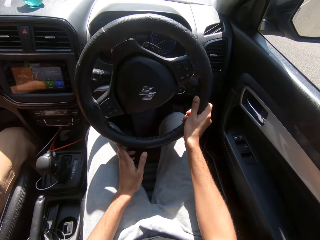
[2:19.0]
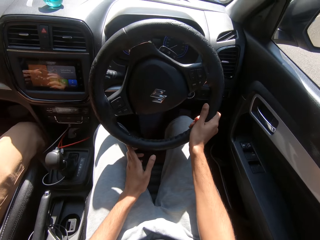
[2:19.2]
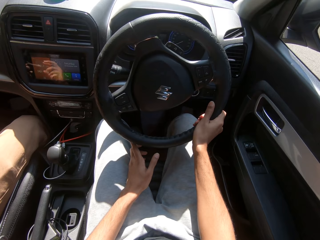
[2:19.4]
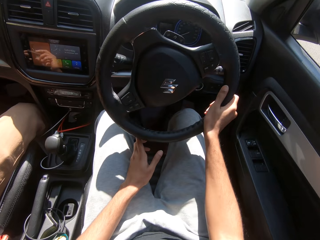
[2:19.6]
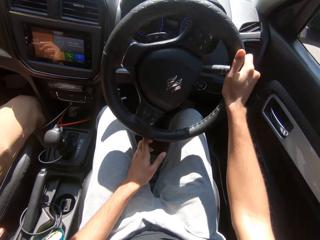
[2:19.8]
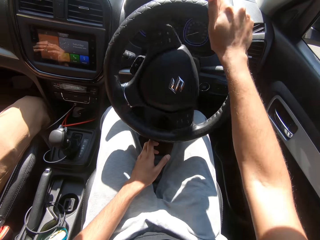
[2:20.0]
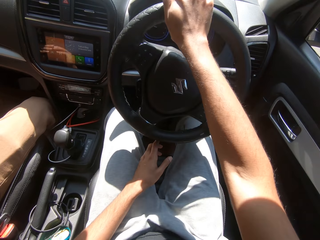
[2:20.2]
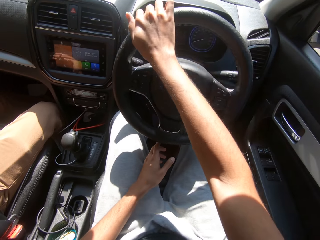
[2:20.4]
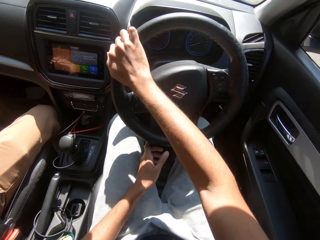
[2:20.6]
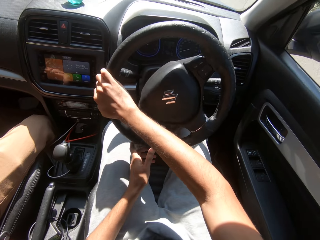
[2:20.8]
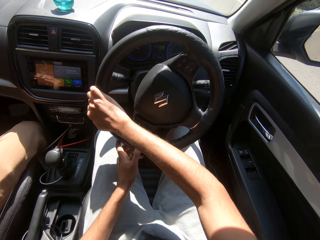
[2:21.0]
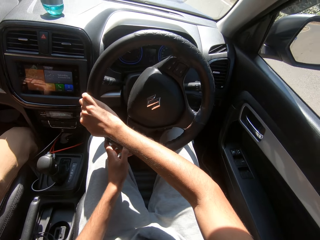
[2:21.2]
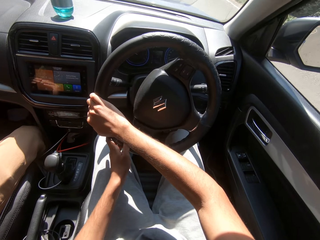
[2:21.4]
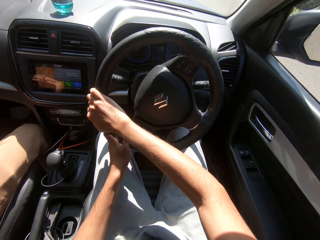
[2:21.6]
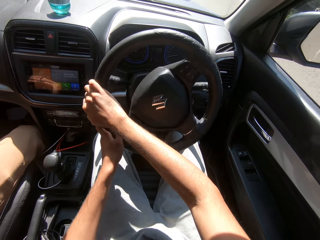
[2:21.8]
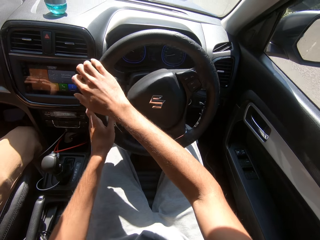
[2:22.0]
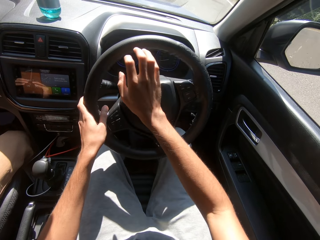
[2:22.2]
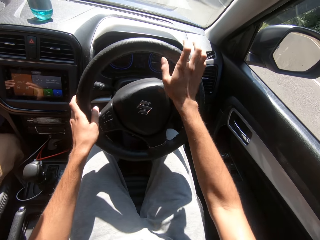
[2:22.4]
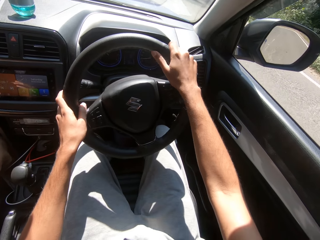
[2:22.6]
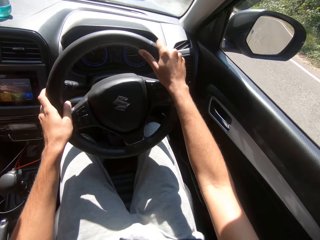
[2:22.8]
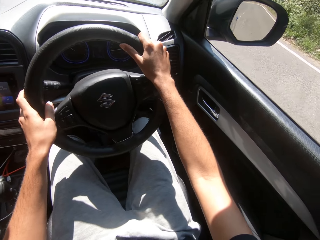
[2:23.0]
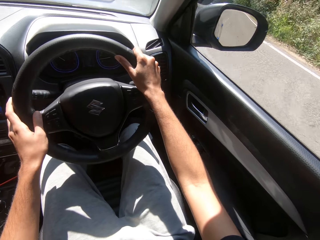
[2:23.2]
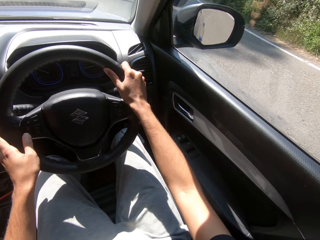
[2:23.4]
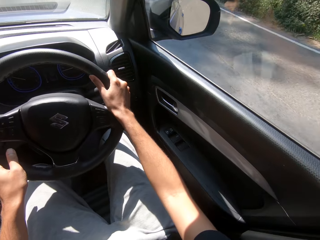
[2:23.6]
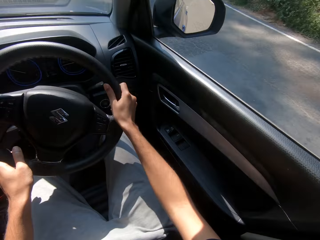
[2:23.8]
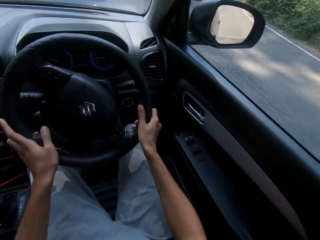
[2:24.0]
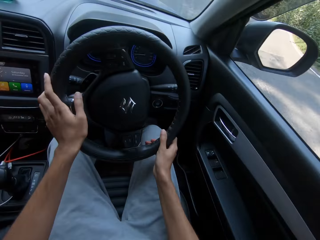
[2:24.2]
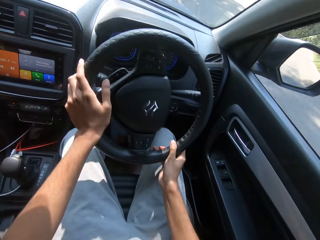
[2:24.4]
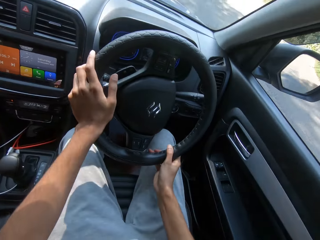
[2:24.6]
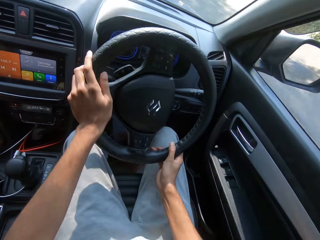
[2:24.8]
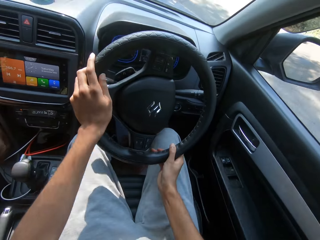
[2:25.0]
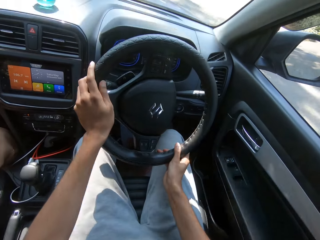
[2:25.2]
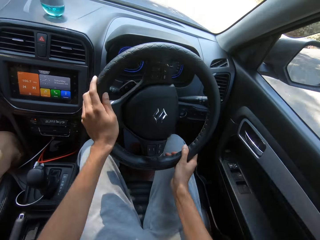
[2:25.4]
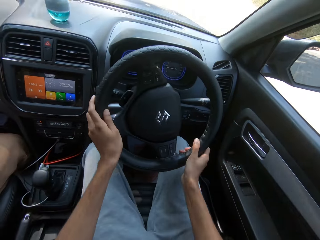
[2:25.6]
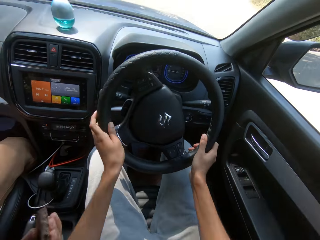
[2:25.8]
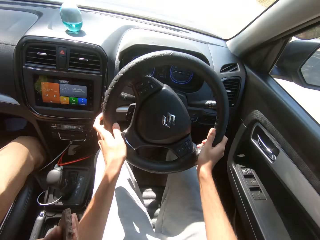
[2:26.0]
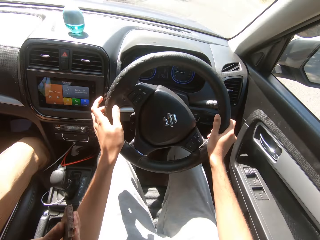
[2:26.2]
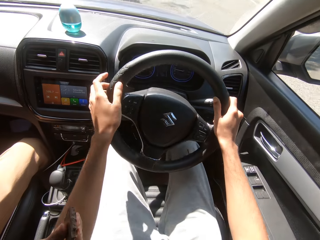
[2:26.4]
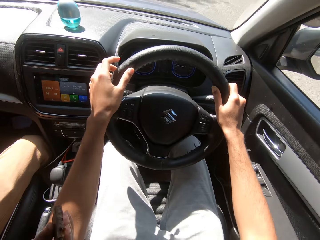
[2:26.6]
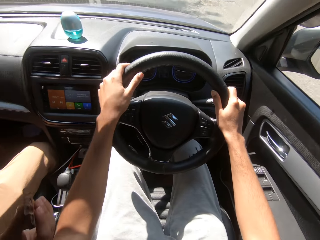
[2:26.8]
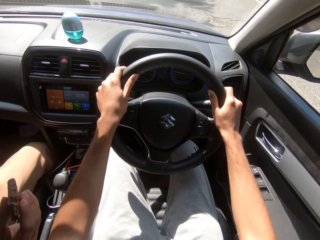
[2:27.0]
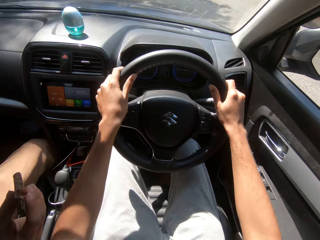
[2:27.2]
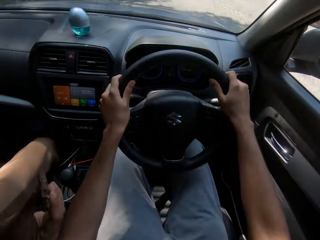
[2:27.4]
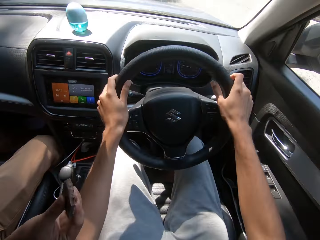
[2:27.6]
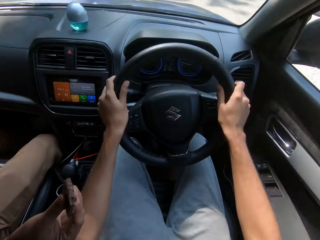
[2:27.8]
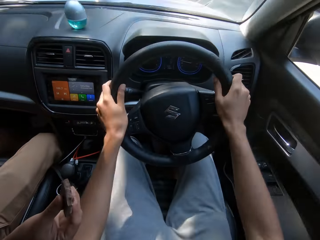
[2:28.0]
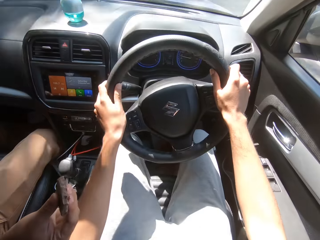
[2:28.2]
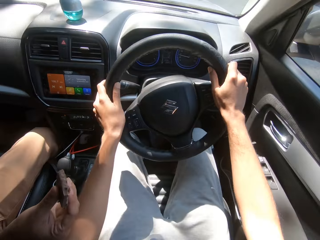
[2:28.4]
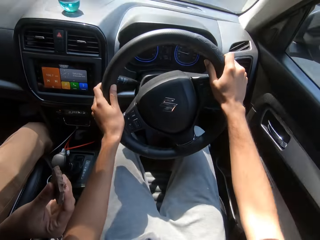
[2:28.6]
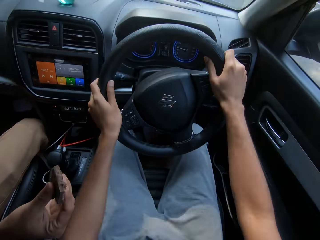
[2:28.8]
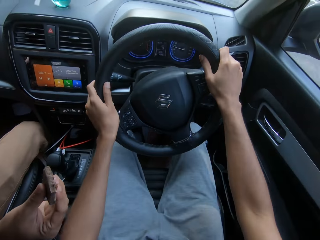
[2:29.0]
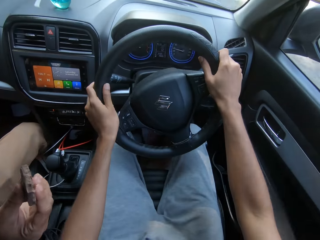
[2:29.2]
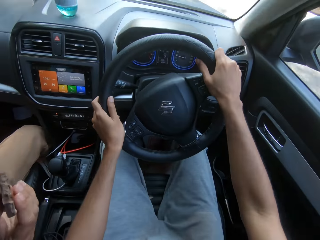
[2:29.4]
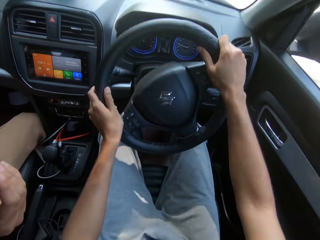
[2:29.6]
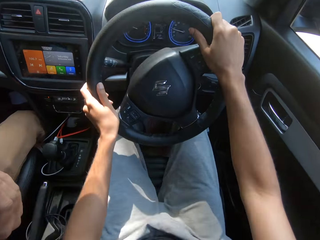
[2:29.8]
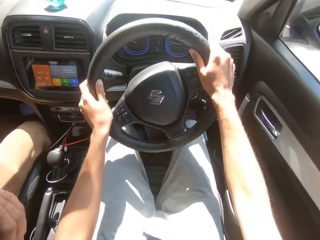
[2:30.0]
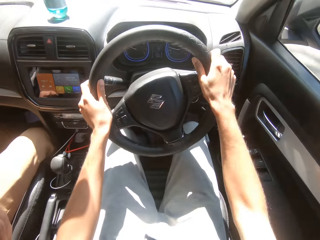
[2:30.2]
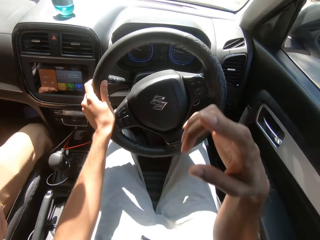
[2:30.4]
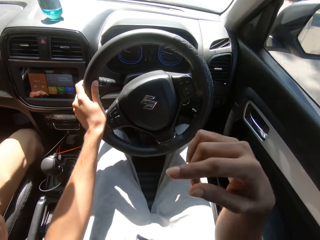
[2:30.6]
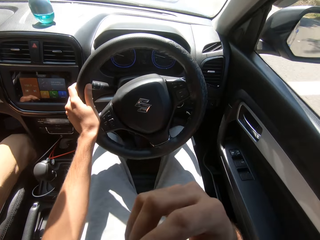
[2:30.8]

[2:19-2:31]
A motorbike drives past the camera wearer. They drive the car with the right hand. They drive the car with both hands. The man hands a chocolate bar to the camera wearer with his right hand. The camera wearer interacts with the man.

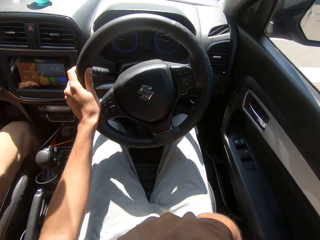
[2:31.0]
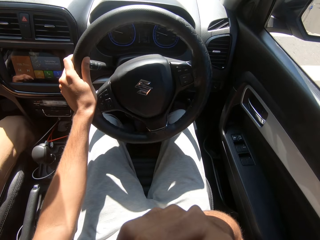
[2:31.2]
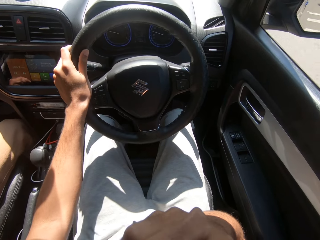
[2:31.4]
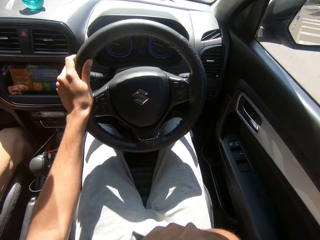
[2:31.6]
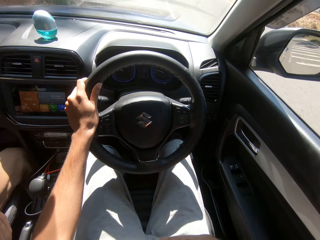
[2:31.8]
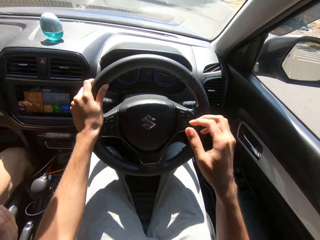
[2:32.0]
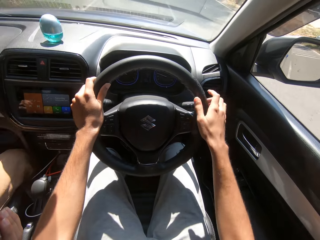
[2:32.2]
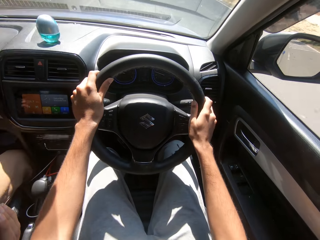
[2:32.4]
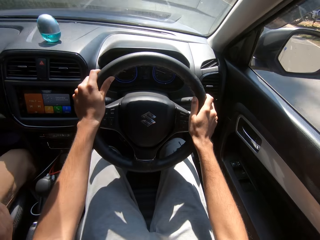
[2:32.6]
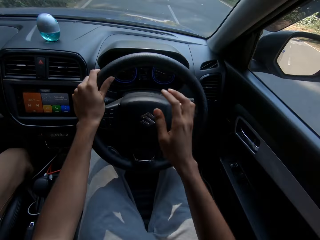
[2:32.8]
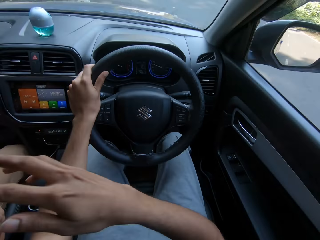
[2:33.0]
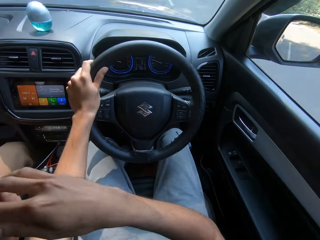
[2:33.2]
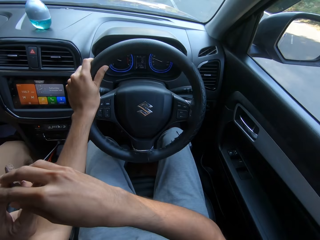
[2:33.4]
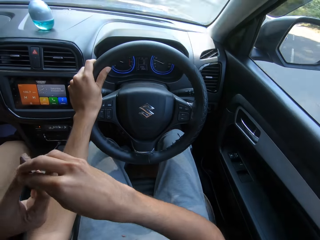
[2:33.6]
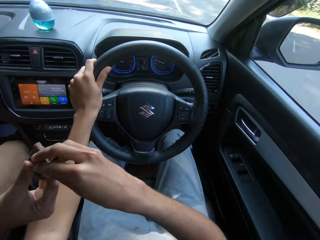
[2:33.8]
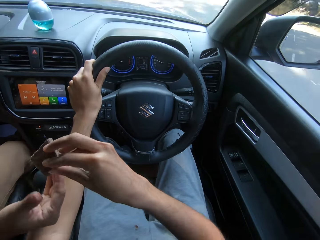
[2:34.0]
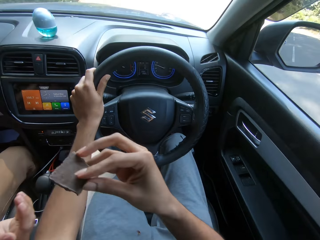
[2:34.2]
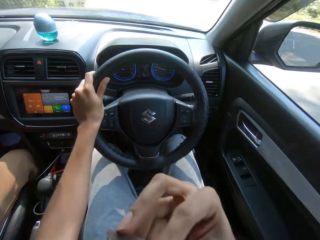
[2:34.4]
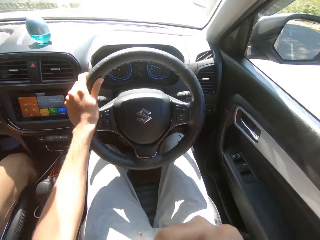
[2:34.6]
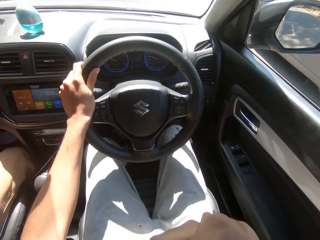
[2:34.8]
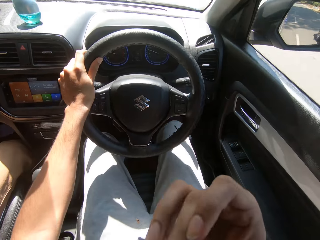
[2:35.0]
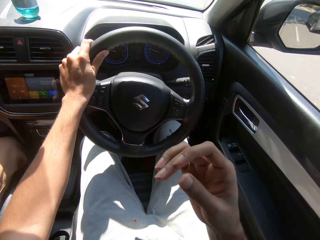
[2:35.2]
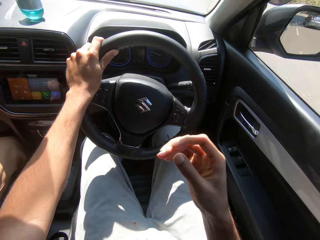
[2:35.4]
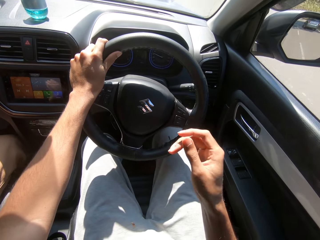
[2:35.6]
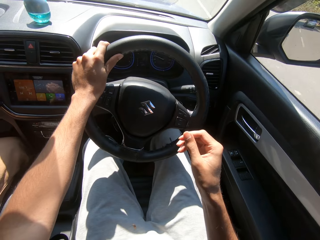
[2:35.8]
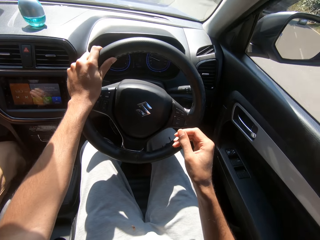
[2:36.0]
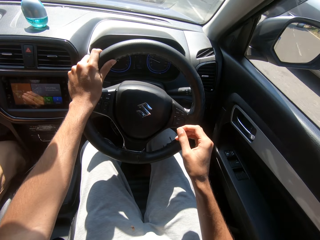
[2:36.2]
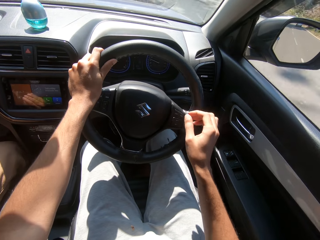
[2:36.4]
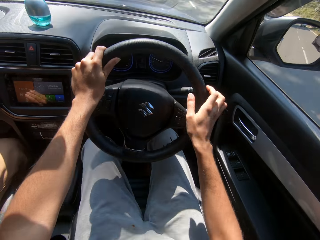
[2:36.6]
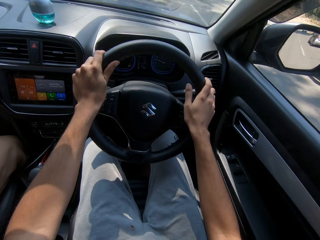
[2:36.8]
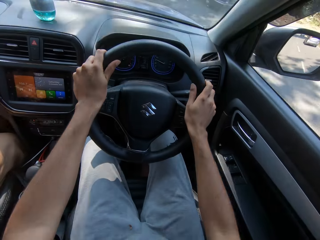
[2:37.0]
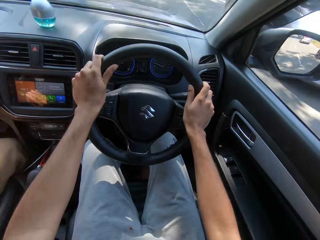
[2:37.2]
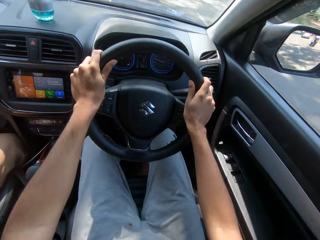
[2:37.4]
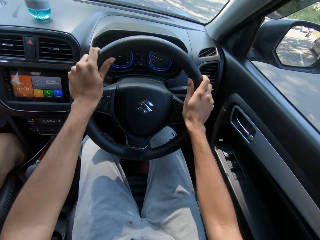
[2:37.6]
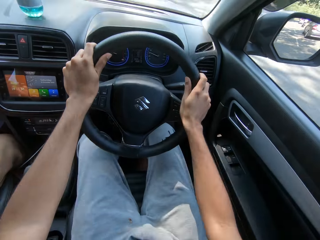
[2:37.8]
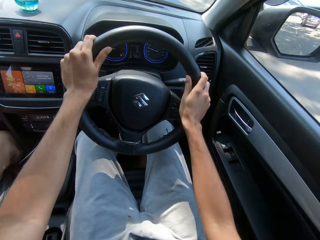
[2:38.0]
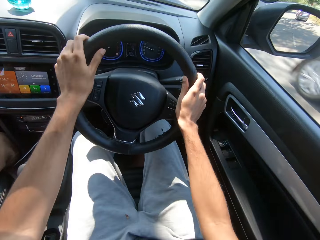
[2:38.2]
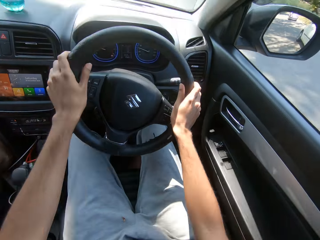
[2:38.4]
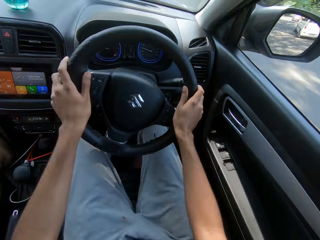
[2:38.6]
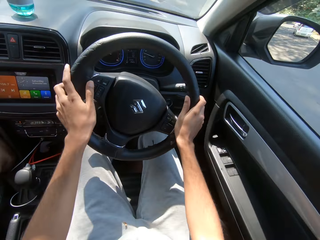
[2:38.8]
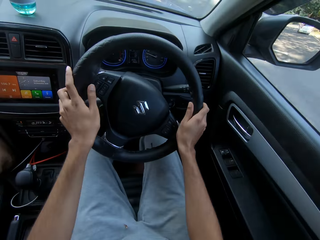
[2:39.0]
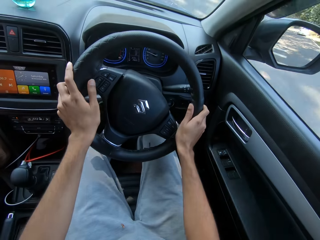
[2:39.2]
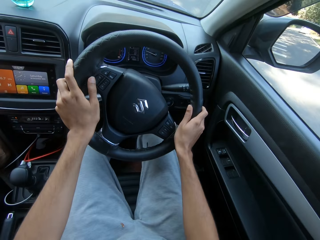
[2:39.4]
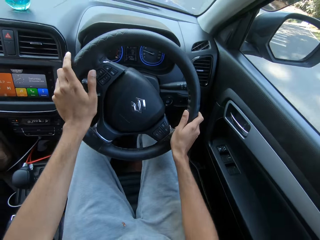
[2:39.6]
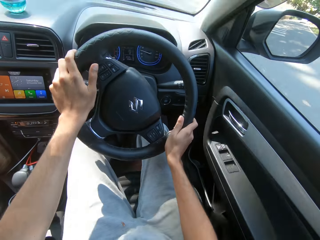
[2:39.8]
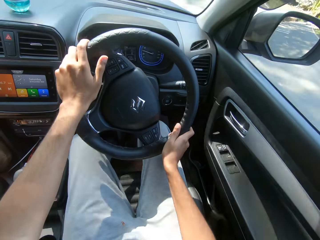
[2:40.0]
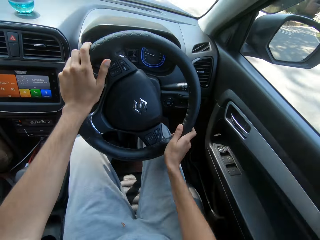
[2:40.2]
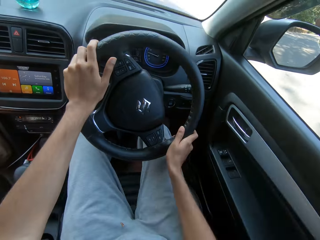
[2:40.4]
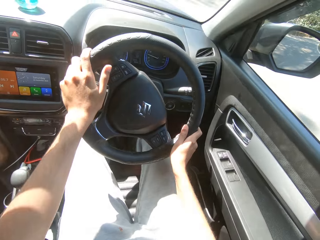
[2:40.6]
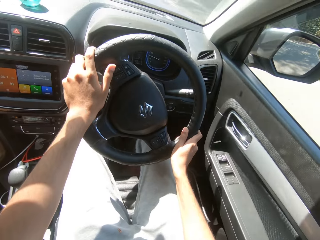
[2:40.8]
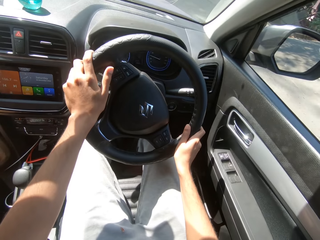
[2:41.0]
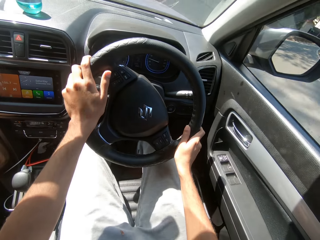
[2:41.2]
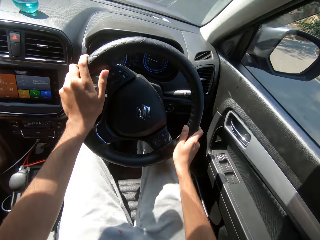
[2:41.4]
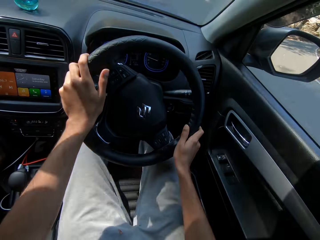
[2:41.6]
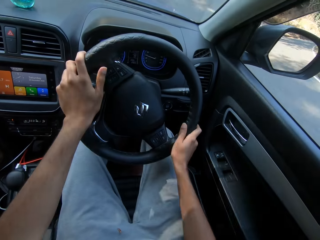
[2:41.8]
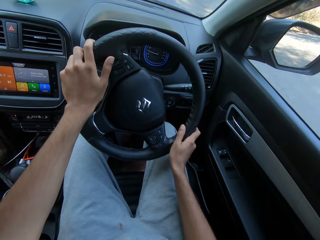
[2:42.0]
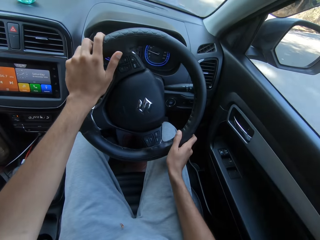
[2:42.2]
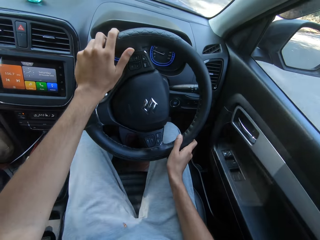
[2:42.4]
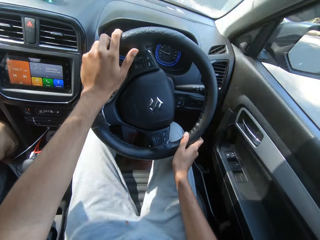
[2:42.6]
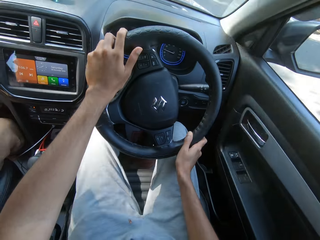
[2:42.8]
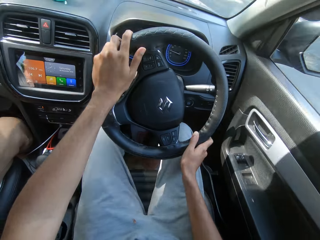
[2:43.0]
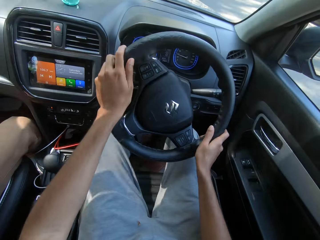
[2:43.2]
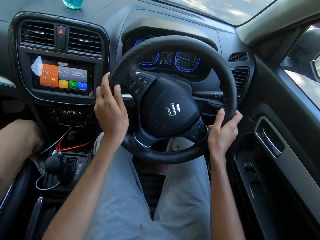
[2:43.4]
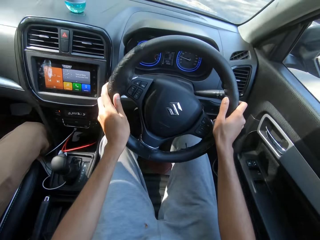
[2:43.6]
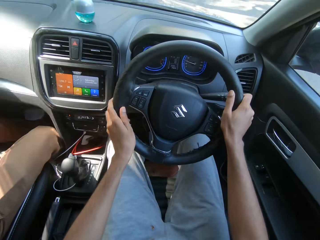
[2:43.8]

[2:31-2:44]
The camera wearer gesticulates with his right hand. He lifts the right hand. He drives the car with both hands. He collects the chocolate bar from the man with his right hand. He eats the chocolate bar from his right hand. He drives past a silver car. He drives the car with both hands. He drives past a blue car. He drives past a silver car. The man interacts with the woman.
